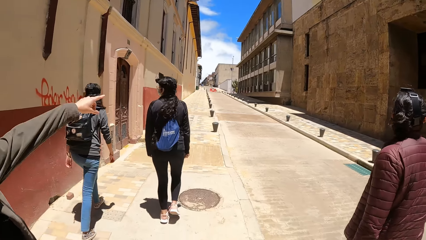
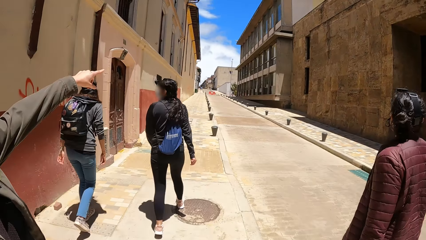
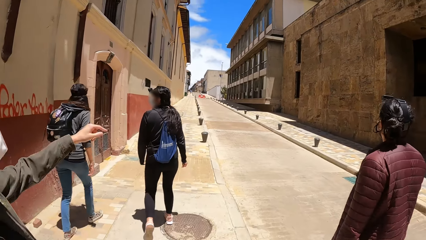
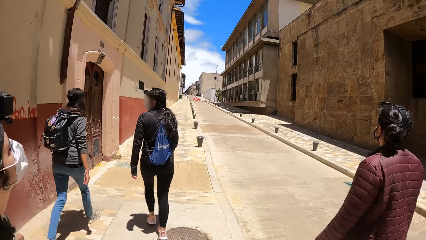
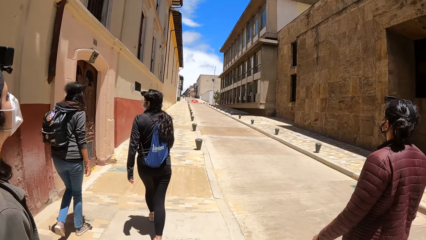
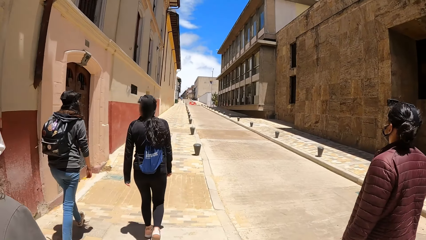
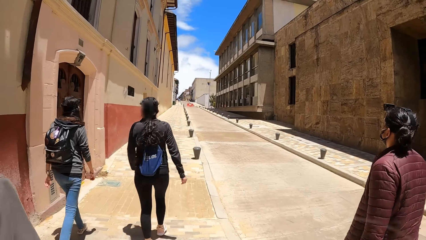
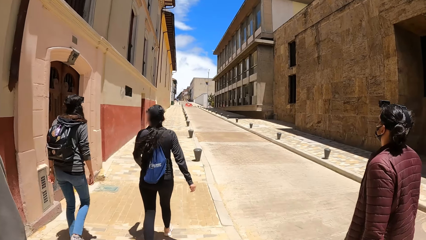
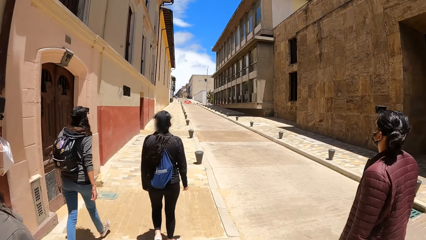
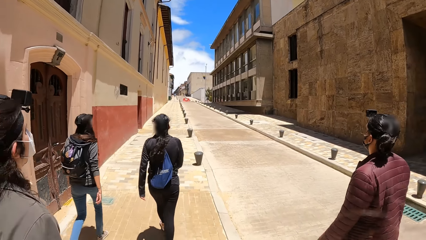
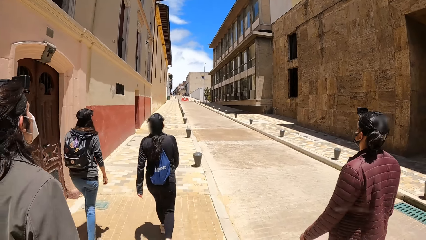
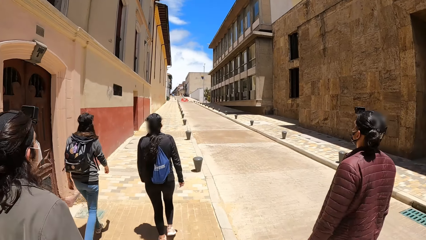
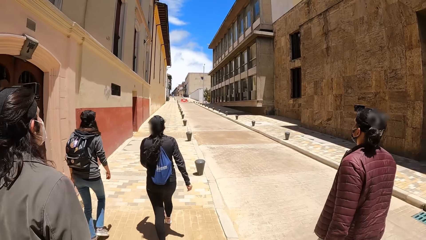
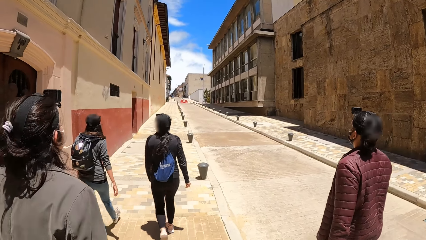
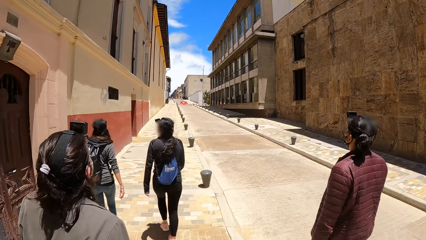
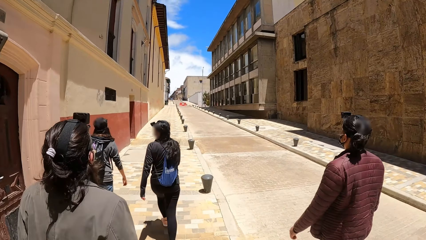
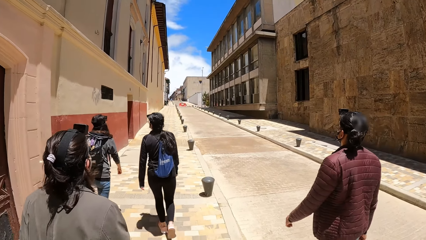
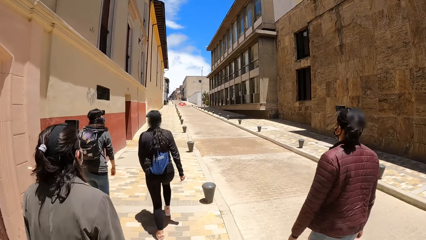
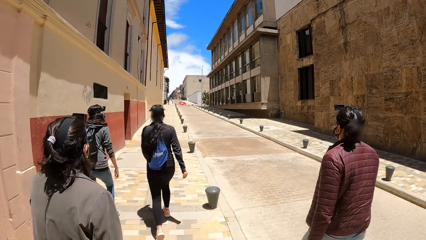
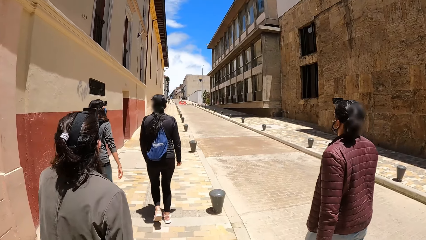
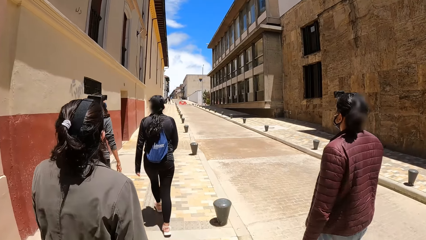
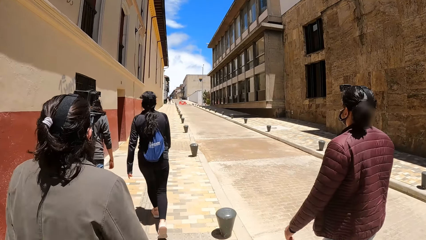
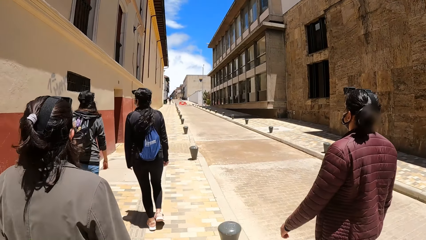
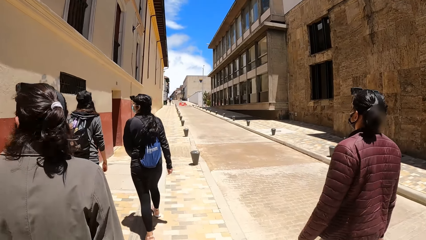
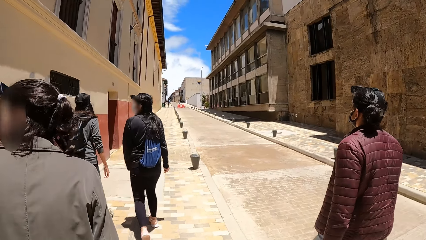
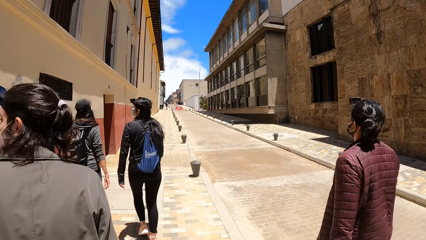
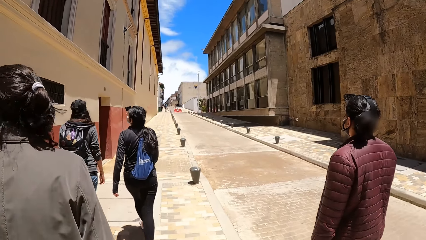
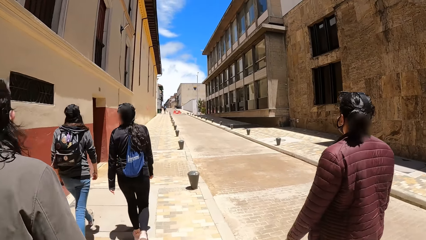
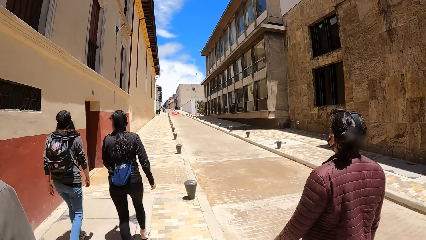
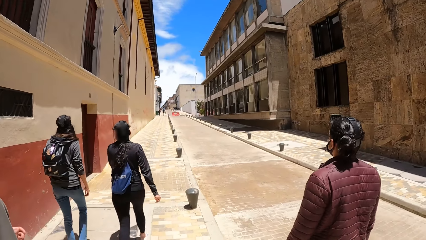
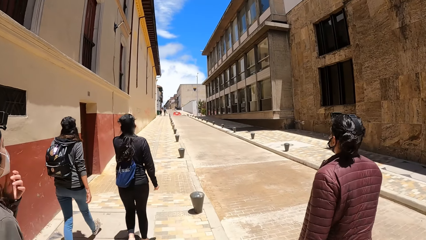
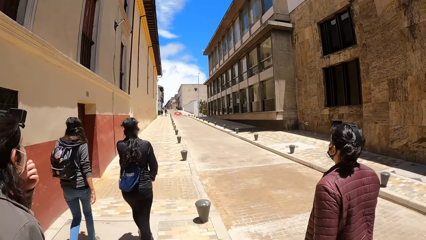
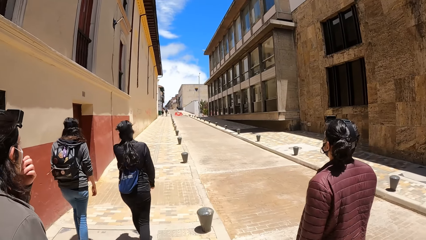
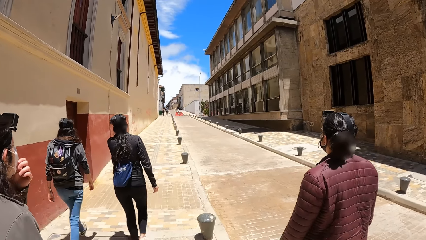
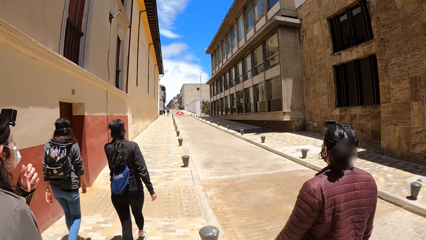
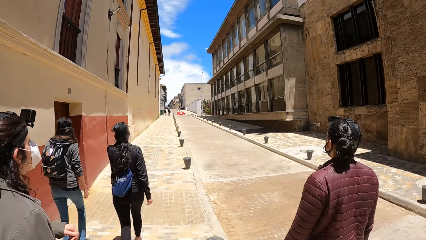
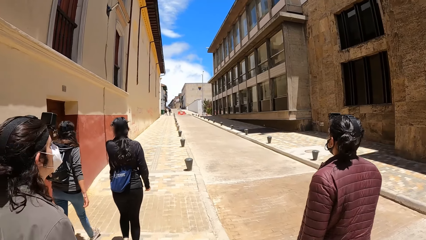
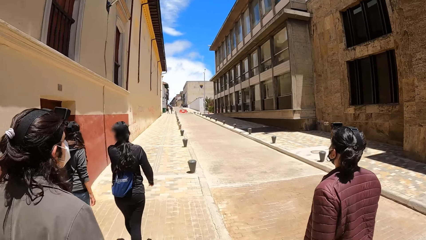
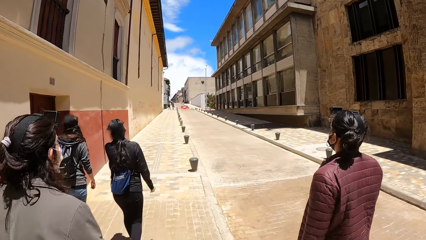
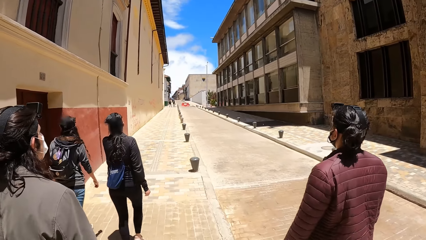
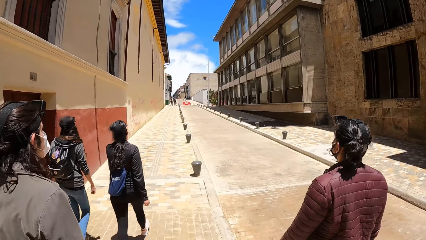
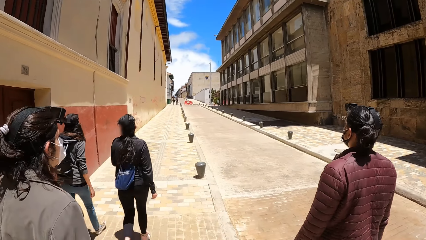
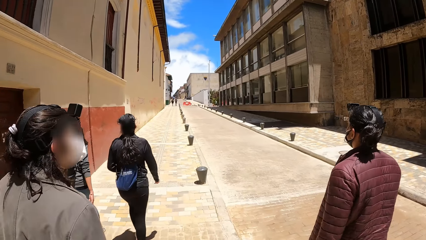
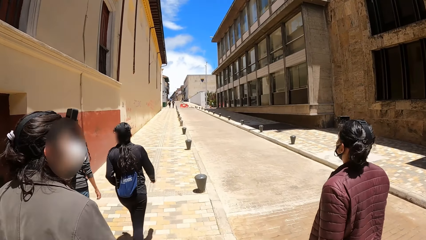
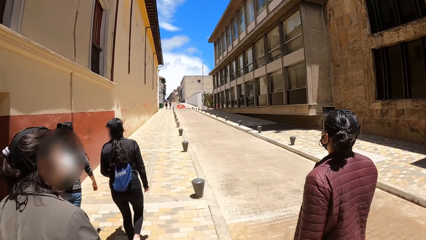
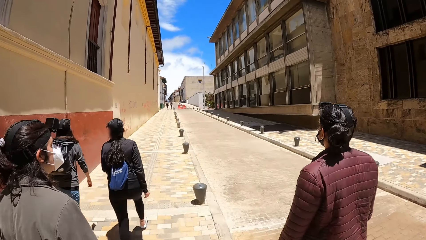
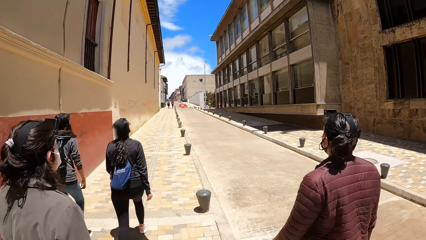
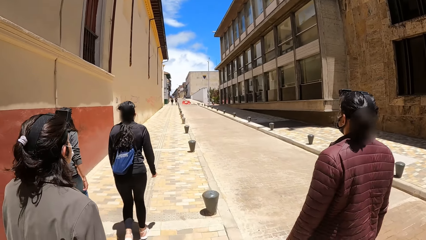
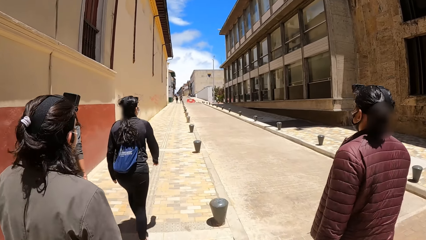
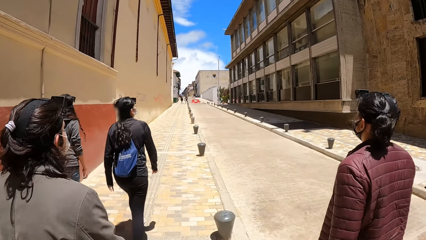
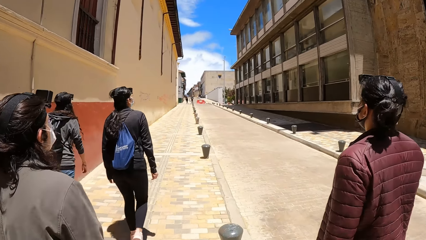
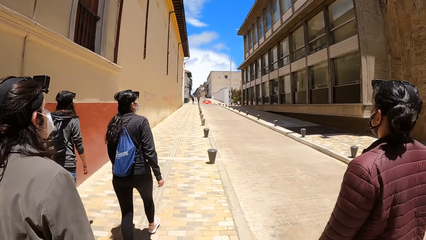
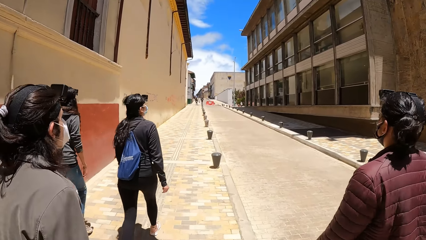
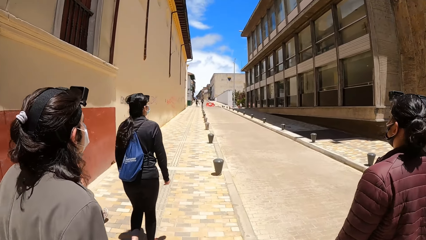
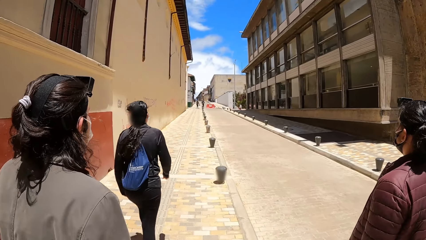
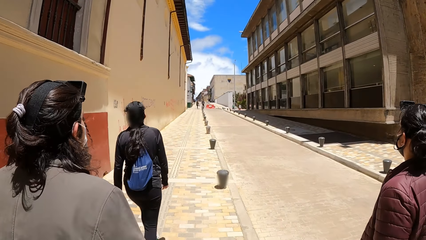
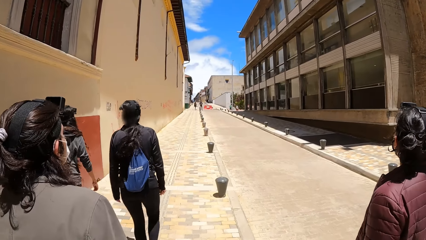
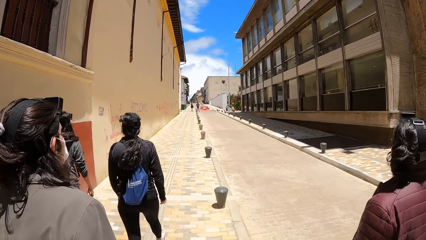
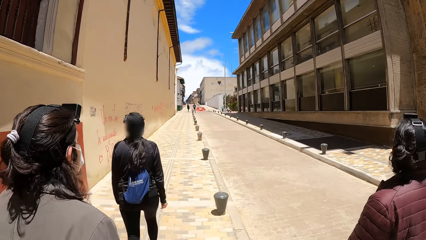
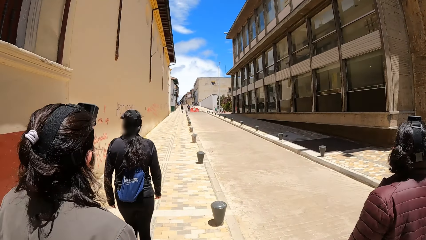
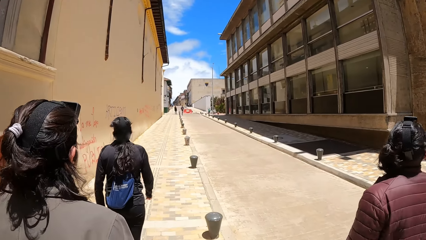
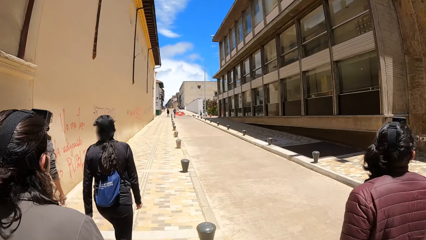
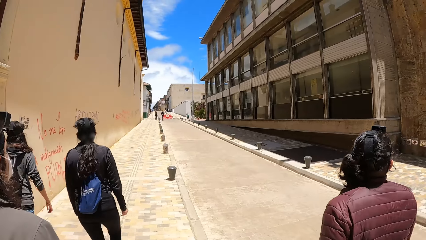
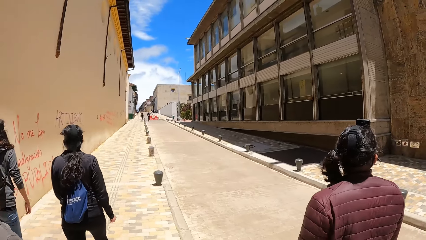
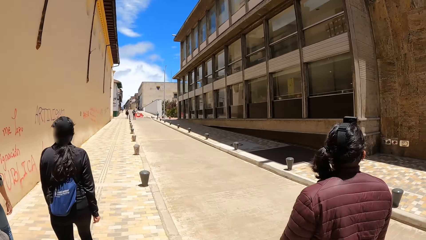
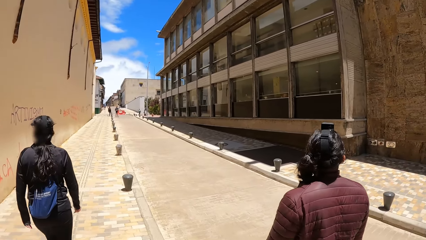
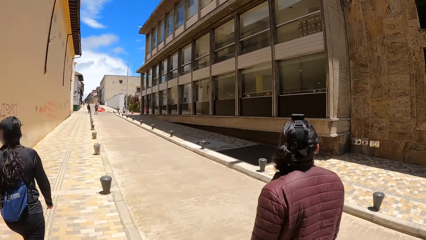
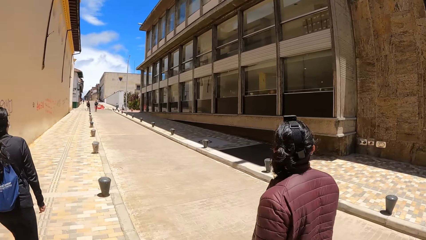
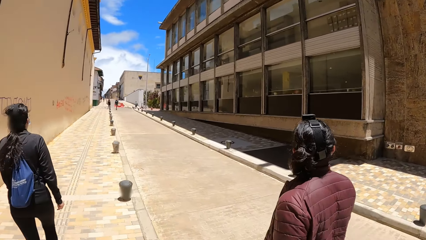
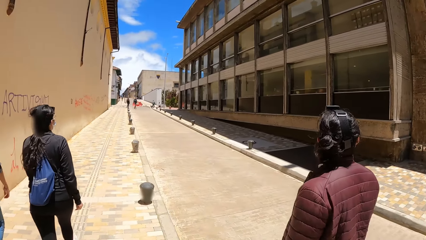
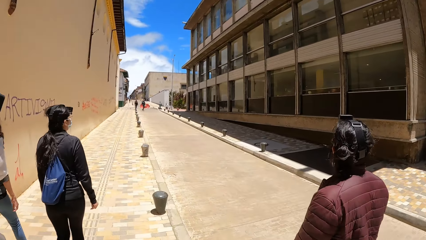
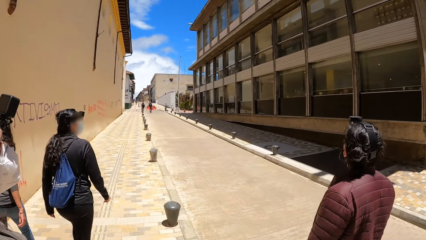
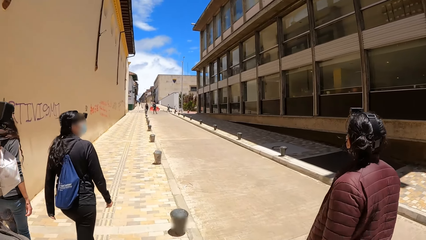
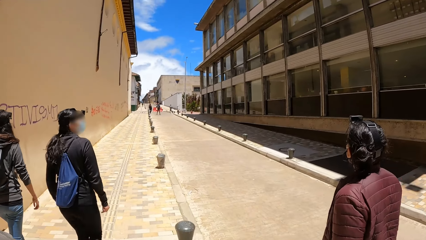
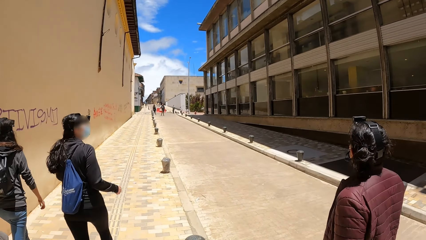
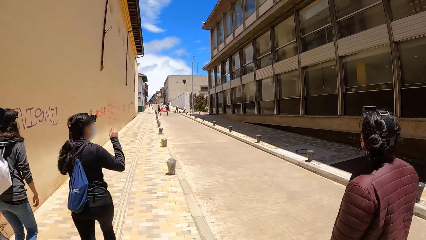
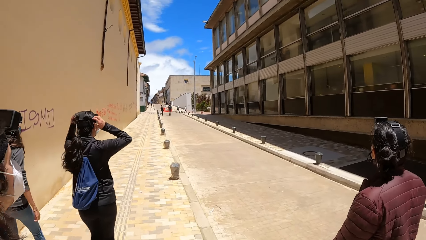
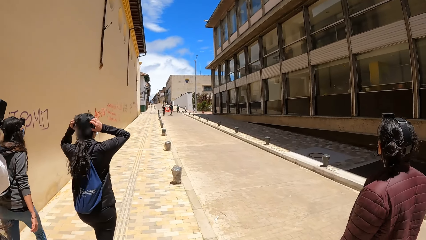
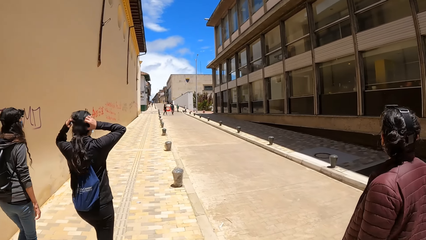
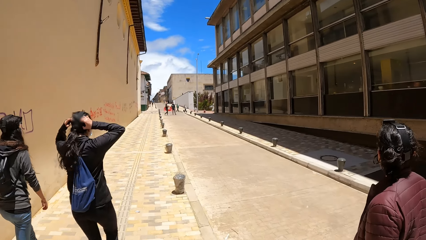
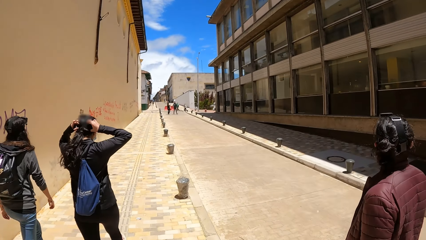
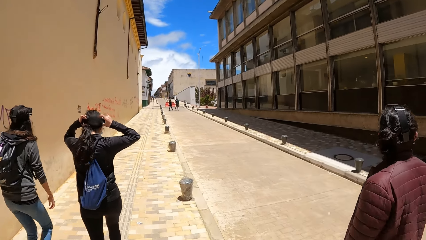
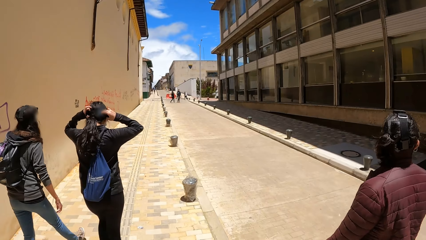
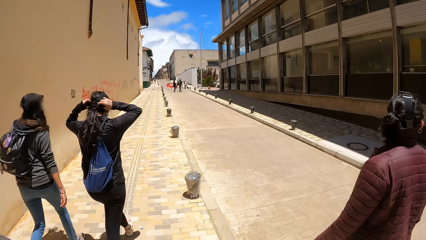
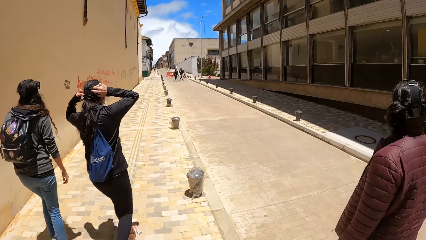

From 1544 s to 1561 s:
A man points a finger. The camera wearer walks on the road. The man touches the mask on his face with his left hand.
